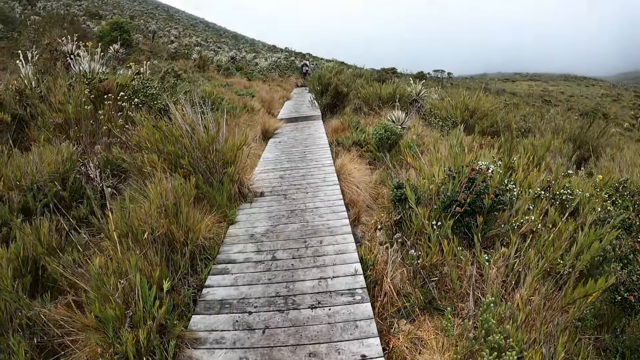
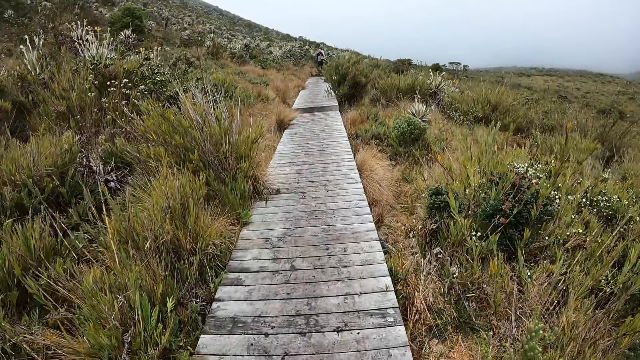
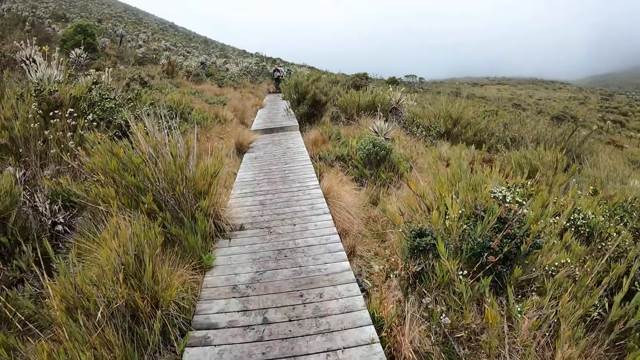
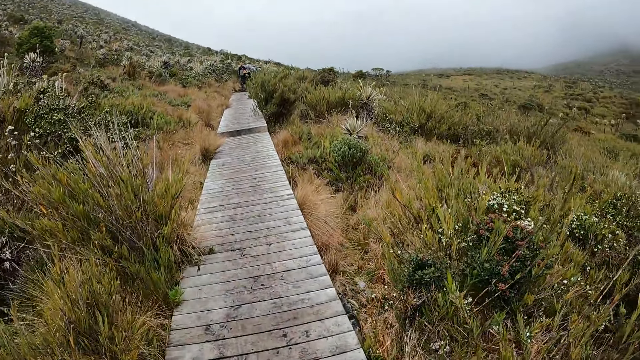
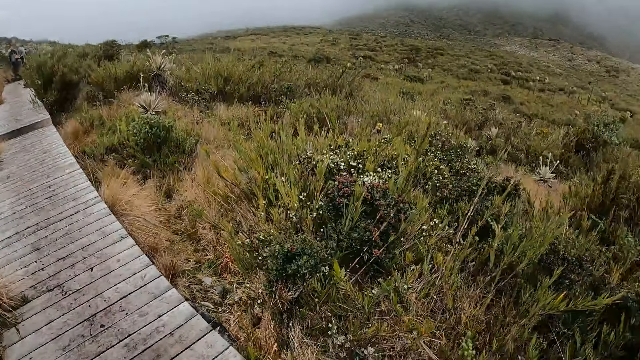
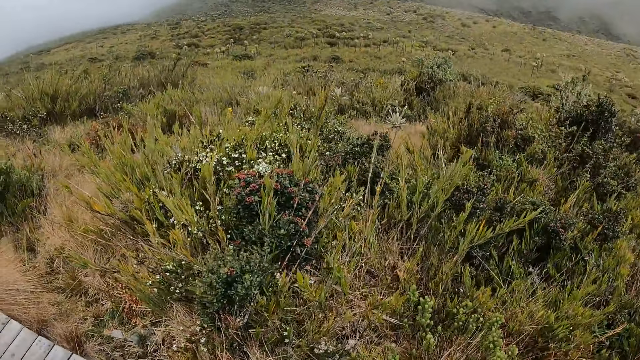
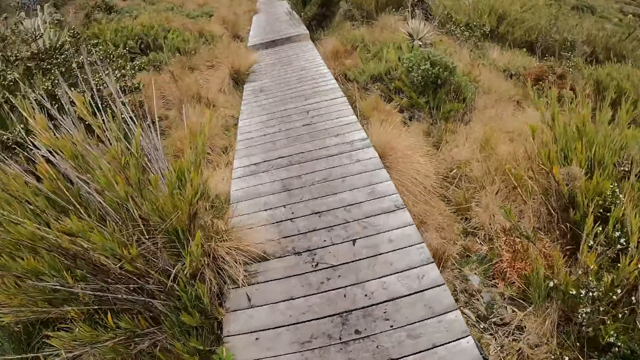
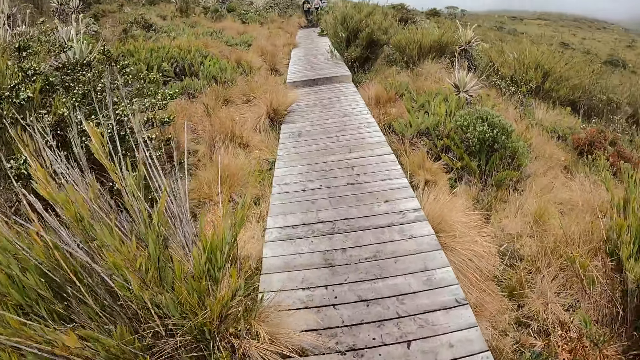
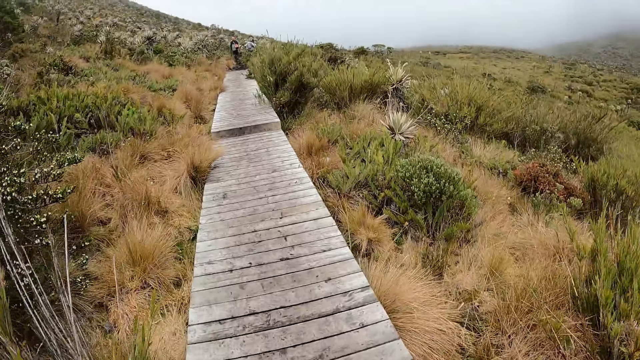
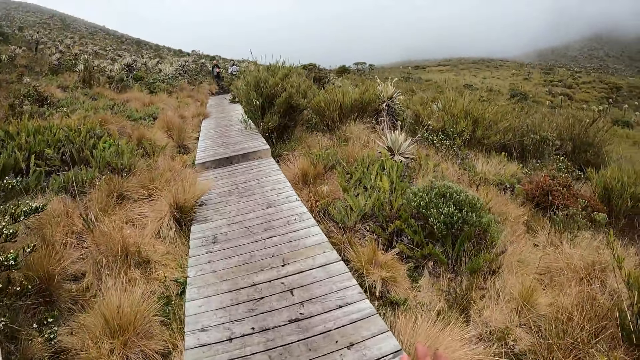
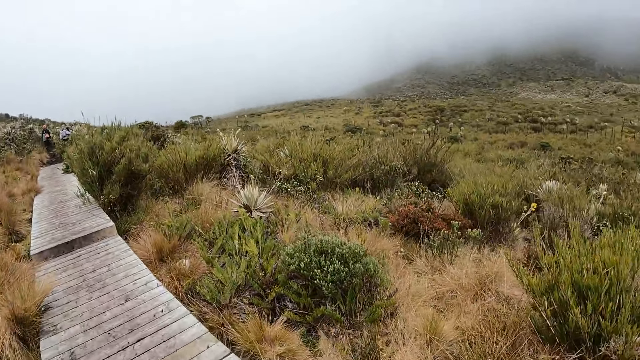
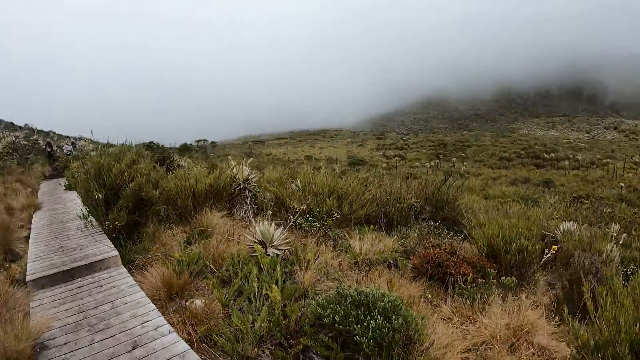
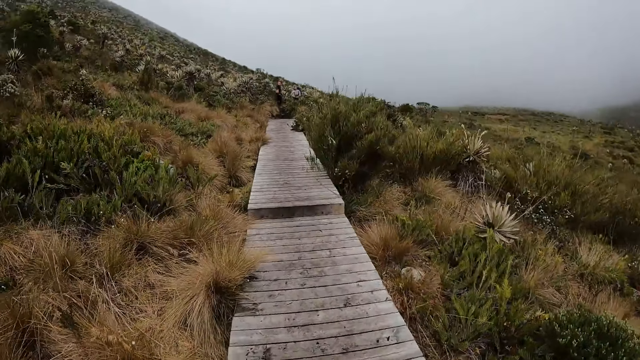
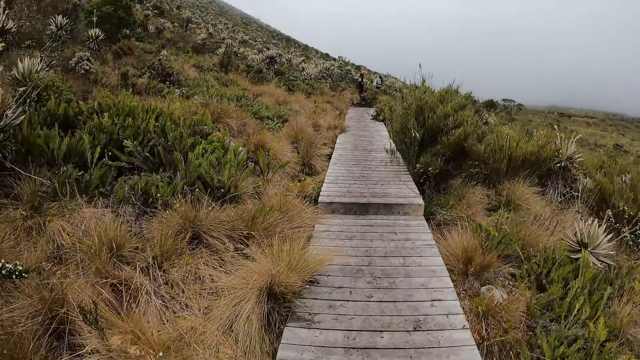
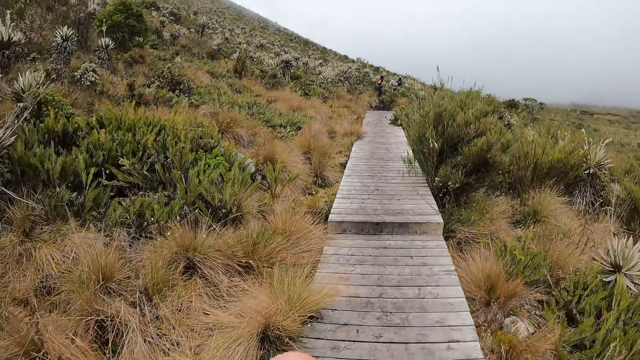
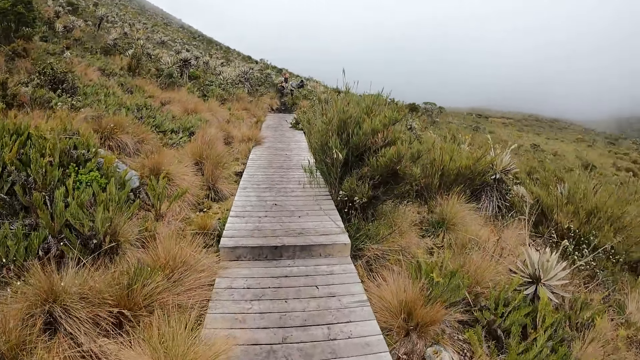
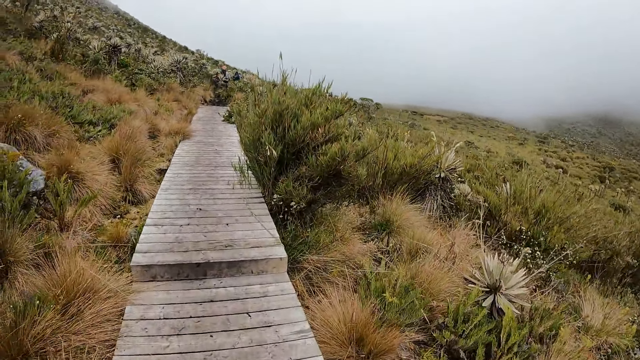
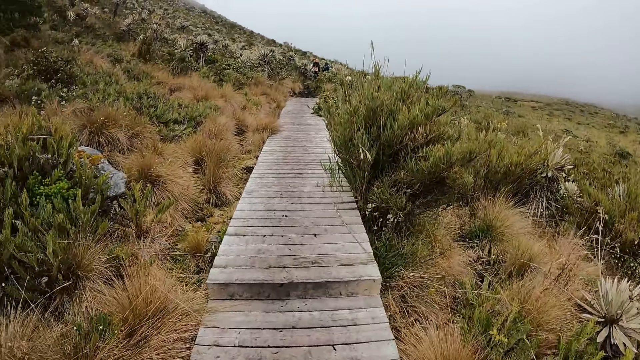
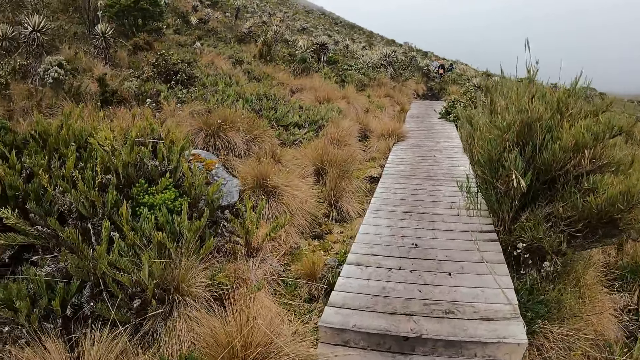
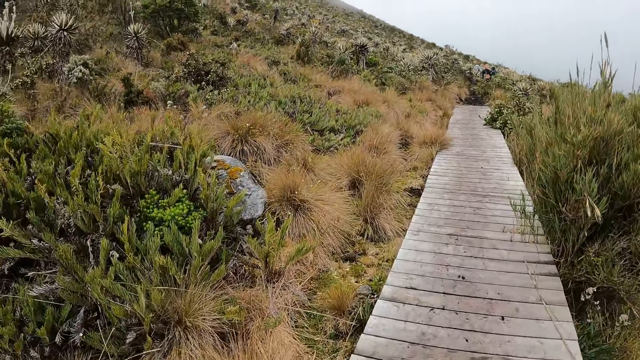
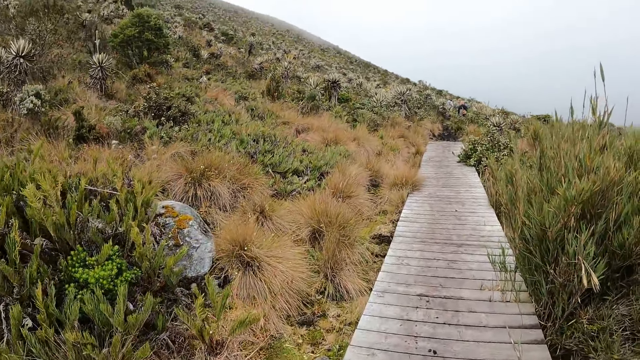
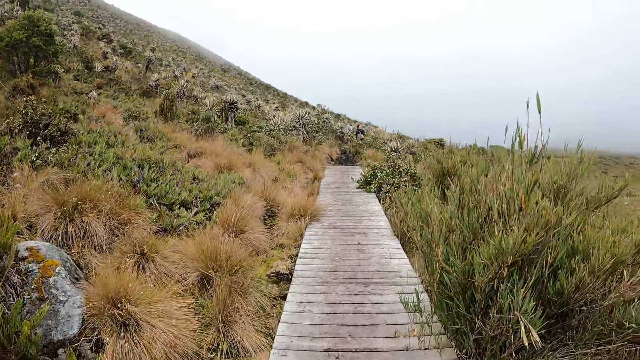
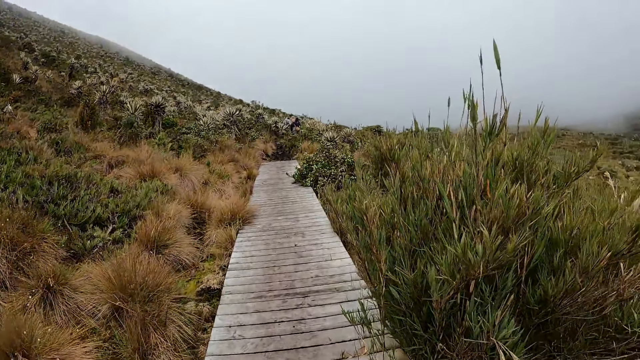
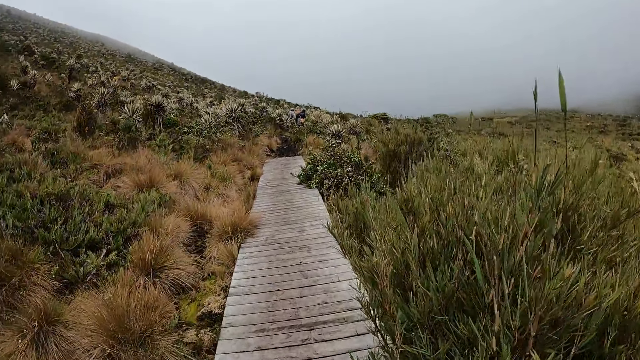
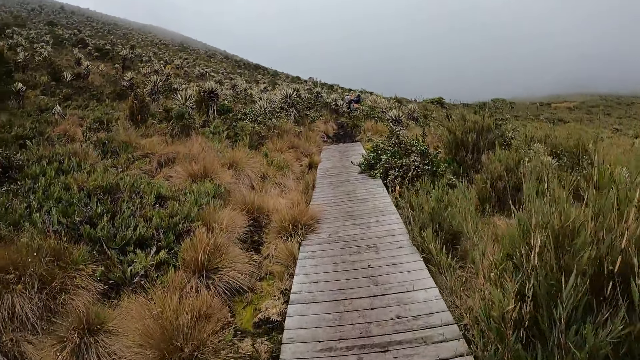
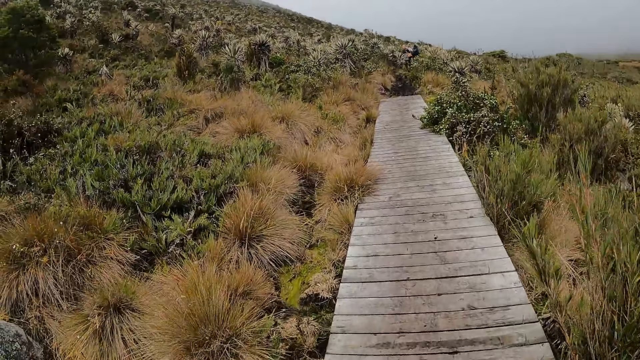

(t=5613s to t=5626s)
The camera wearer walks along a wood path. They look around the field. They walk along the wood path.

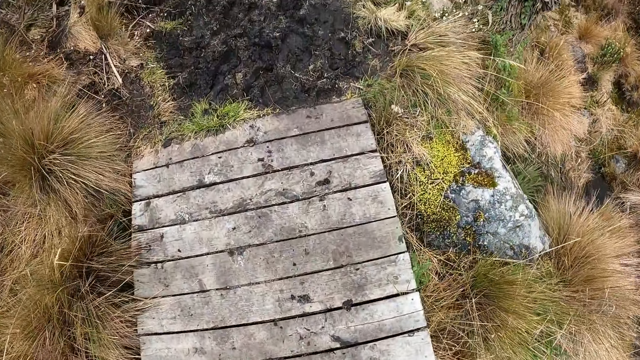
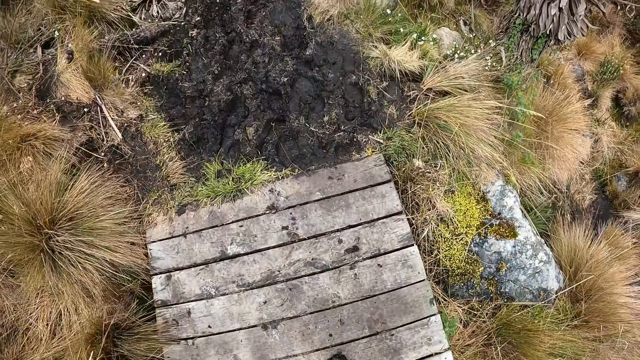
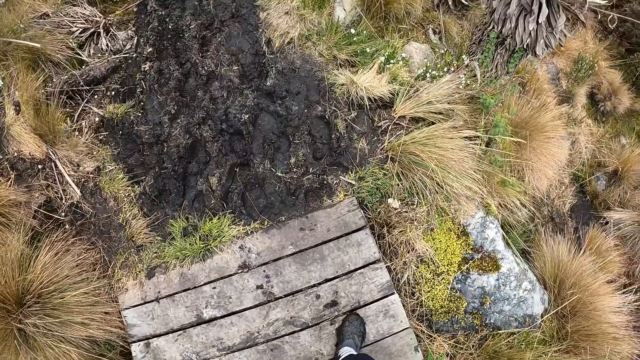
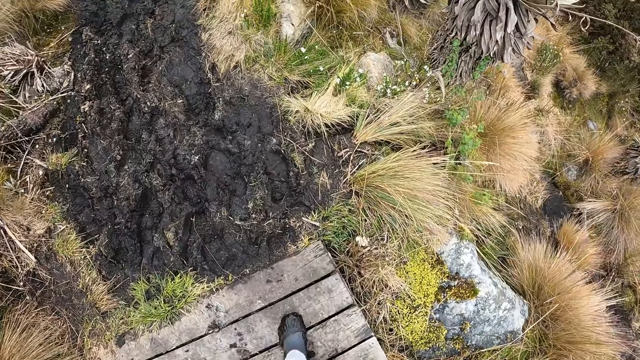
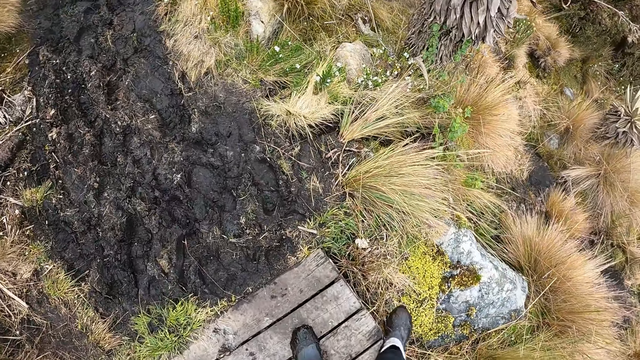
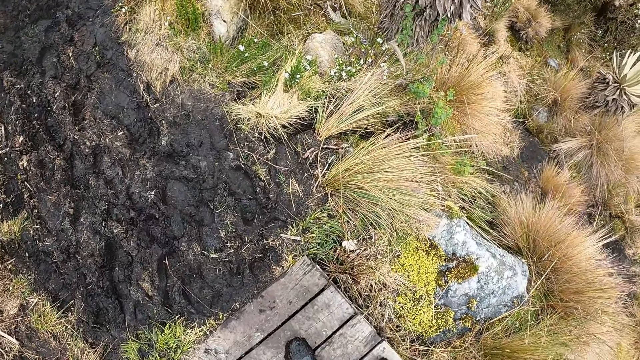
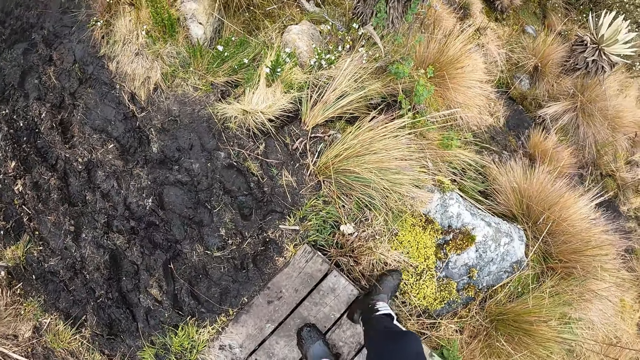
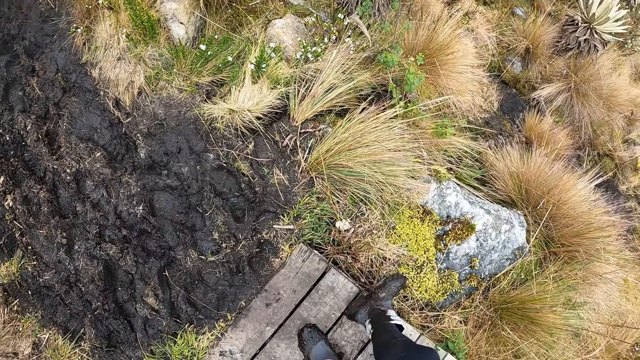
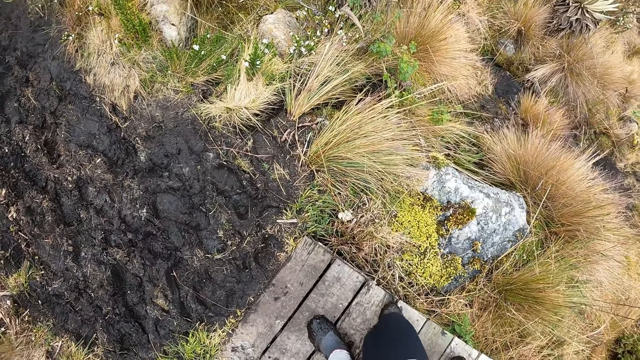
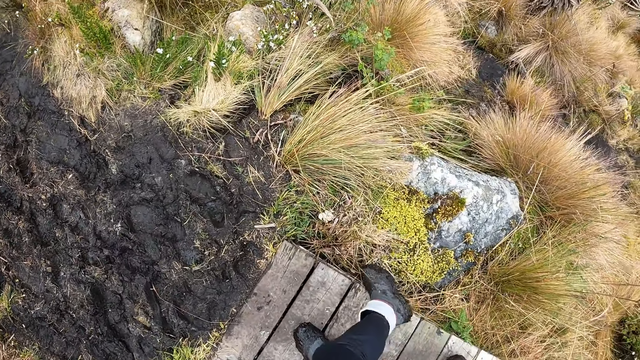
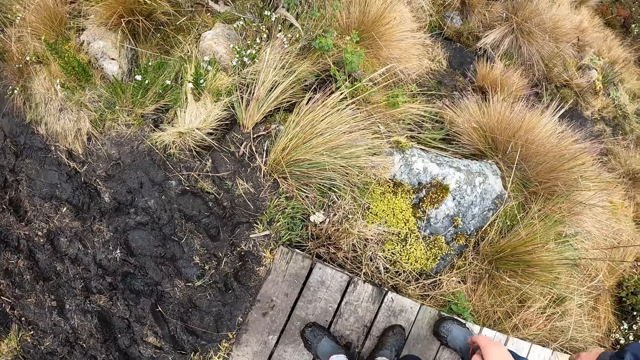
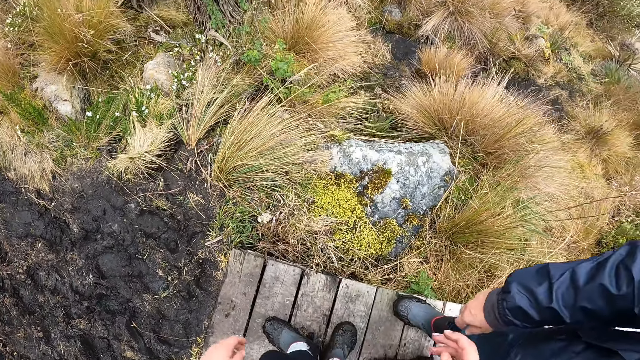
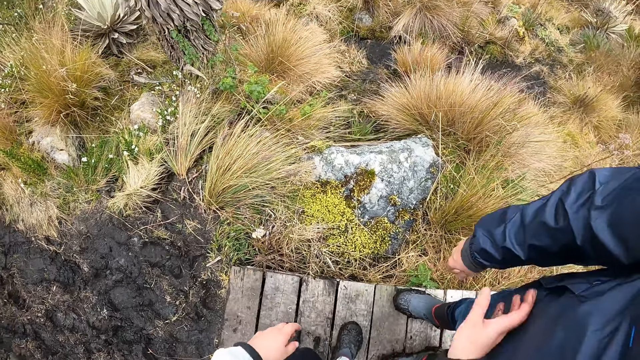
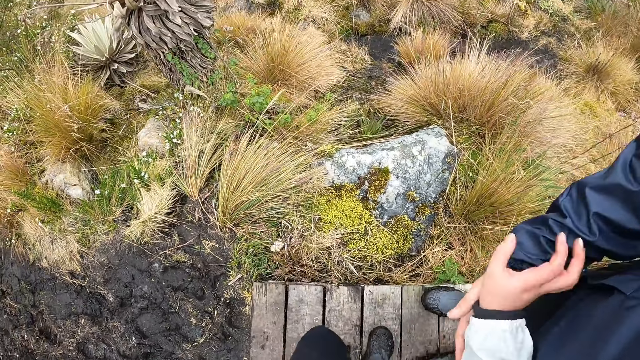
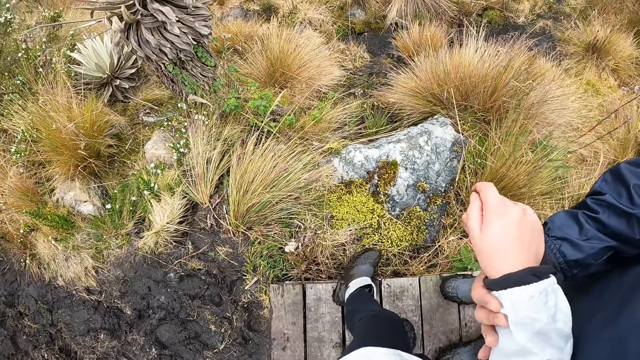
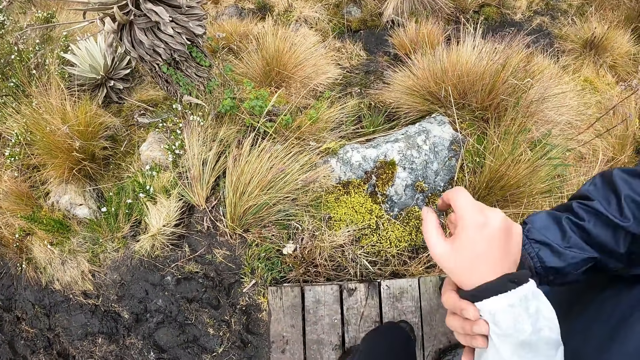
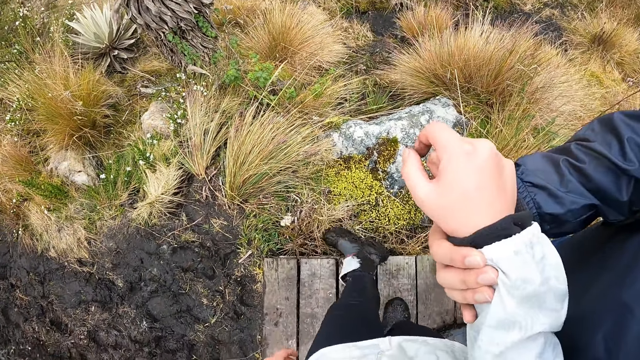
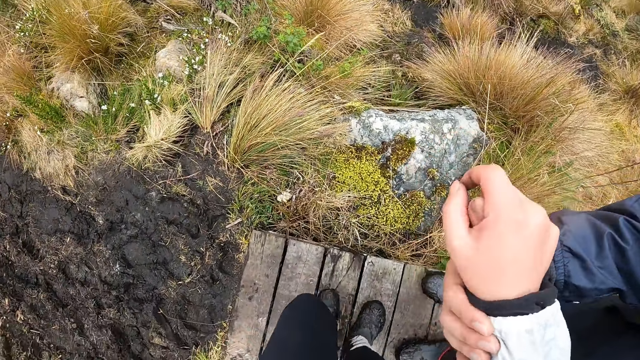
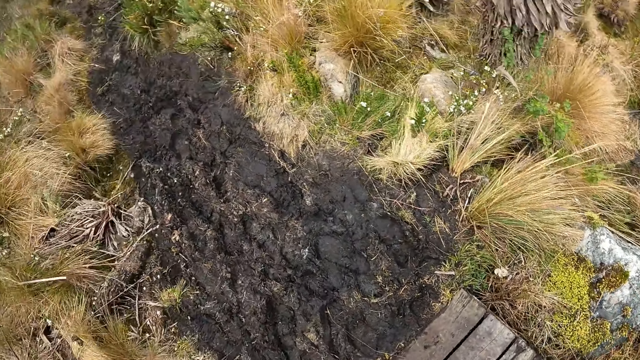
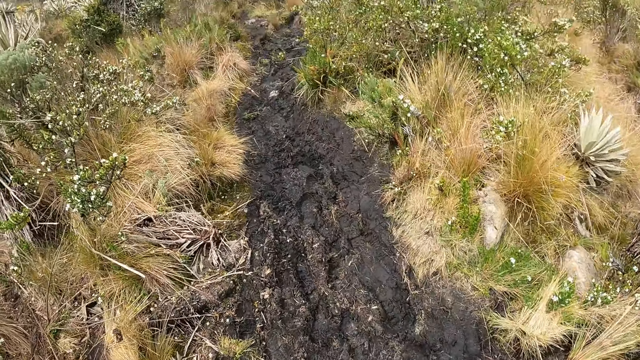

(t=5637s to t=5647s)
The camera wearer scratches her right shoe on the edge of the wooden bridge. She removes mud from her shoes. She holds the hiker's right hand with her right hand. She scratches her left shoe on the edge of the wooden bridge.
